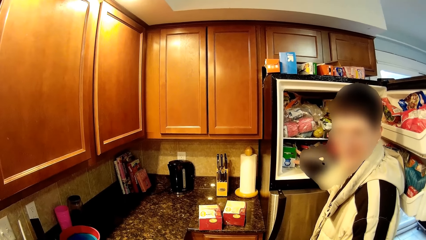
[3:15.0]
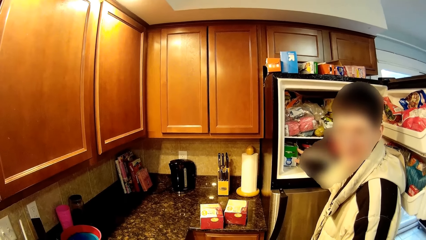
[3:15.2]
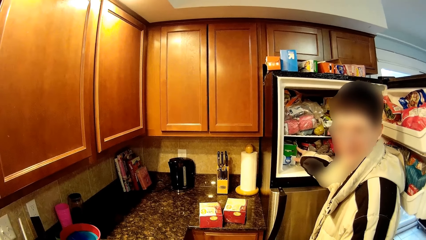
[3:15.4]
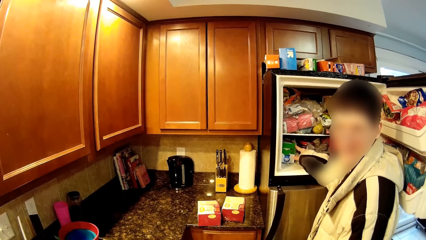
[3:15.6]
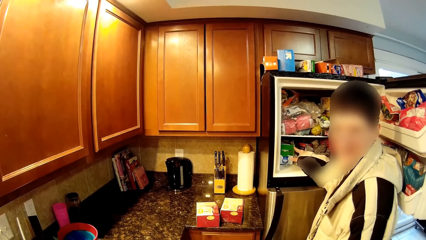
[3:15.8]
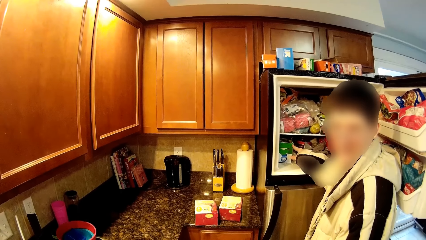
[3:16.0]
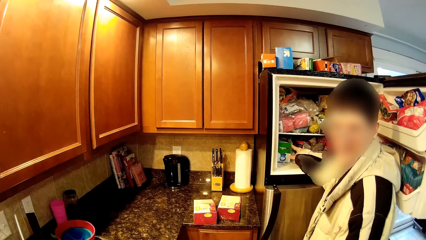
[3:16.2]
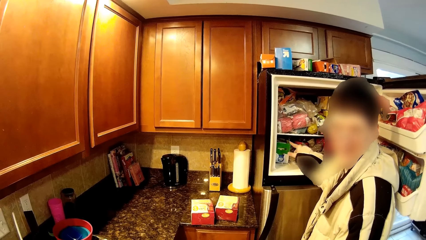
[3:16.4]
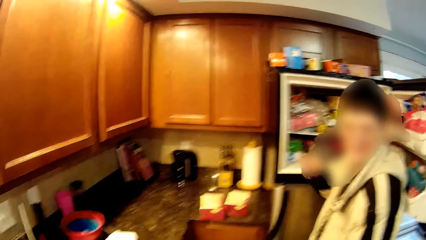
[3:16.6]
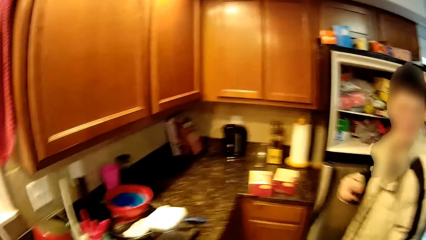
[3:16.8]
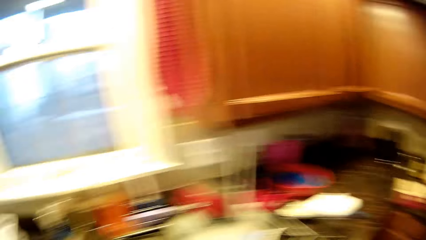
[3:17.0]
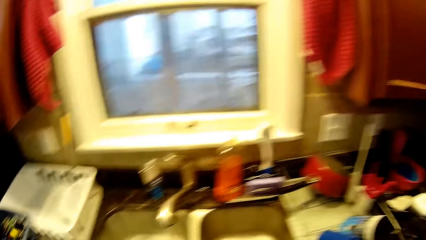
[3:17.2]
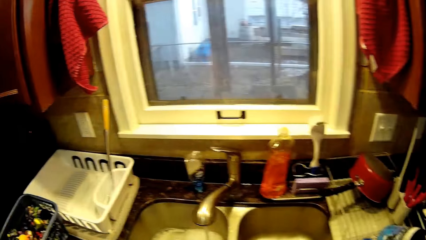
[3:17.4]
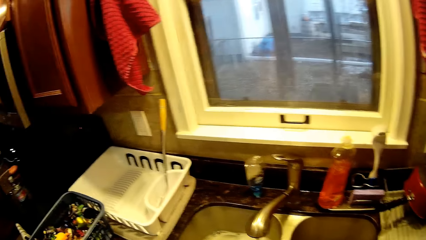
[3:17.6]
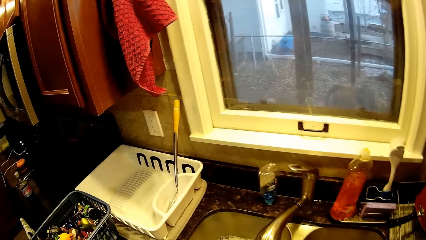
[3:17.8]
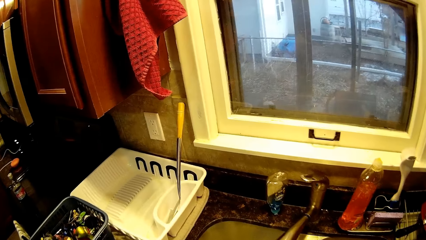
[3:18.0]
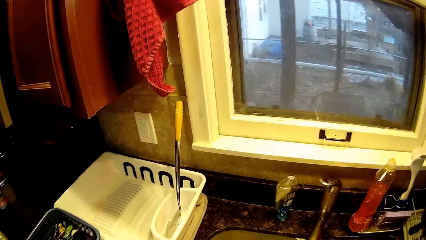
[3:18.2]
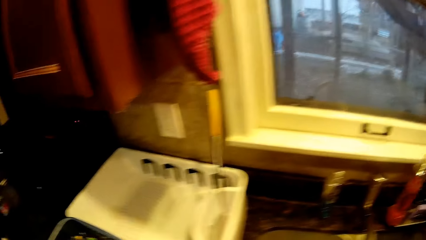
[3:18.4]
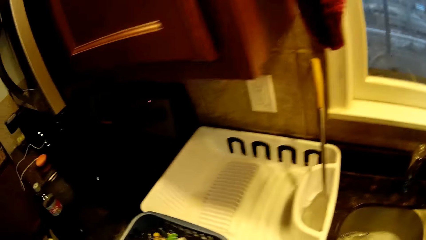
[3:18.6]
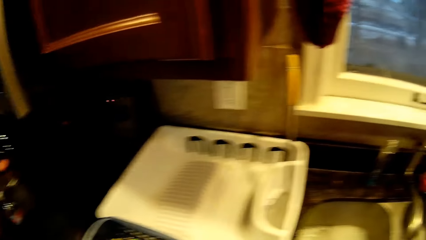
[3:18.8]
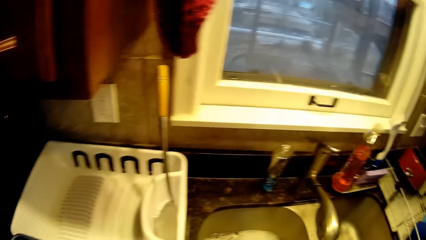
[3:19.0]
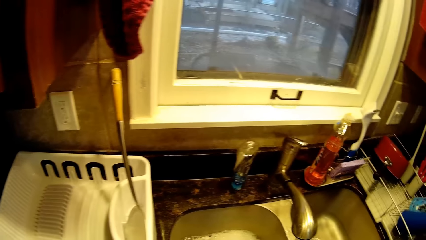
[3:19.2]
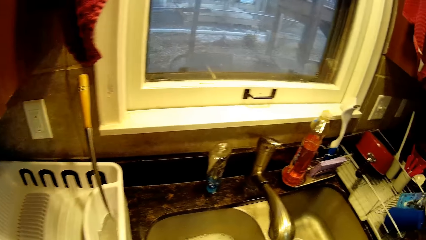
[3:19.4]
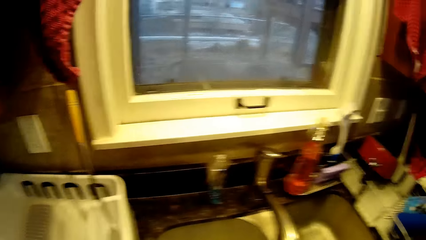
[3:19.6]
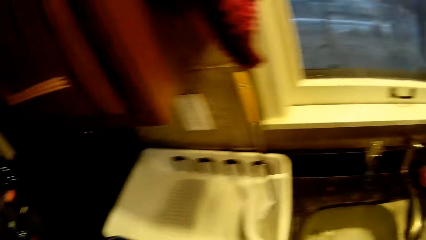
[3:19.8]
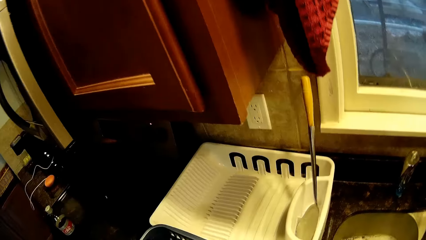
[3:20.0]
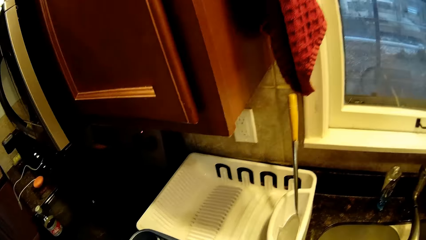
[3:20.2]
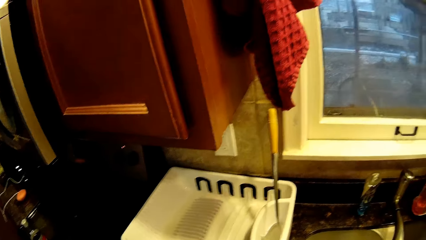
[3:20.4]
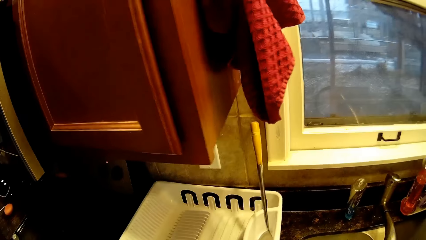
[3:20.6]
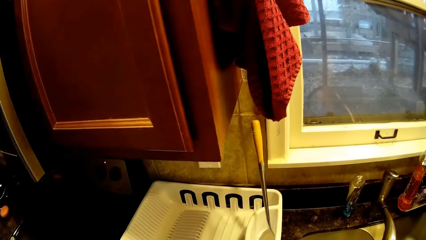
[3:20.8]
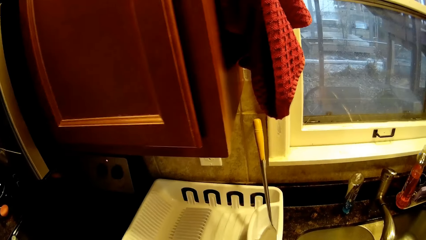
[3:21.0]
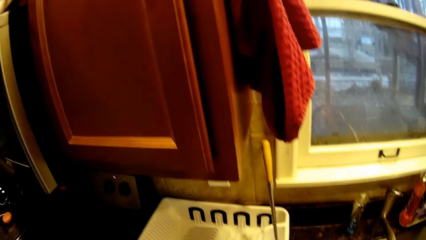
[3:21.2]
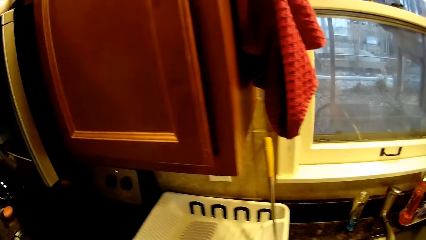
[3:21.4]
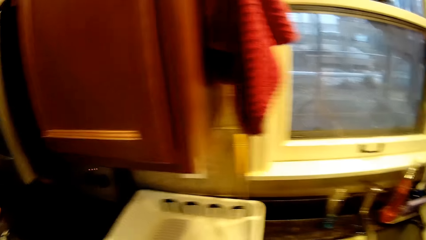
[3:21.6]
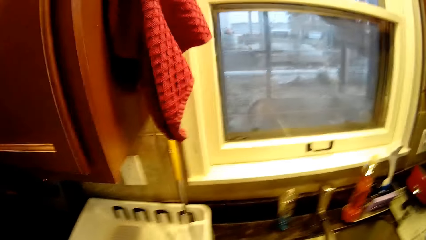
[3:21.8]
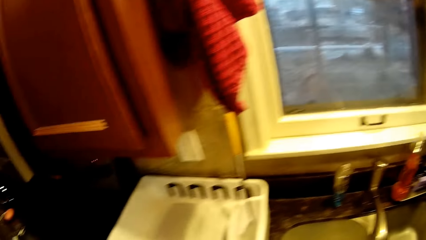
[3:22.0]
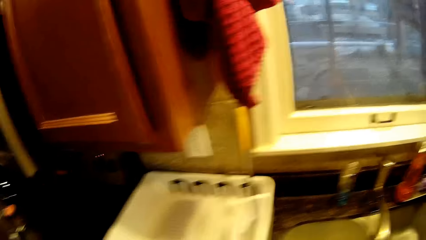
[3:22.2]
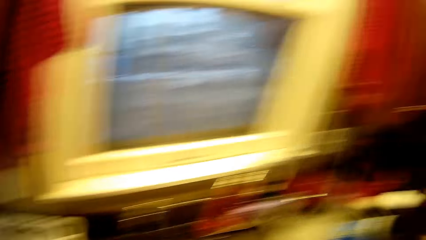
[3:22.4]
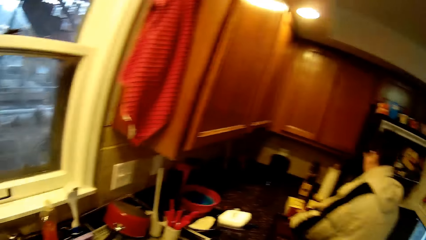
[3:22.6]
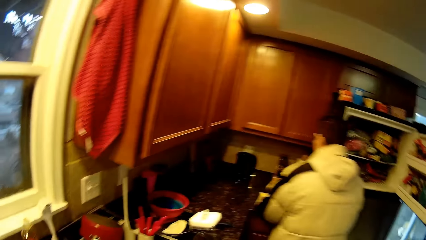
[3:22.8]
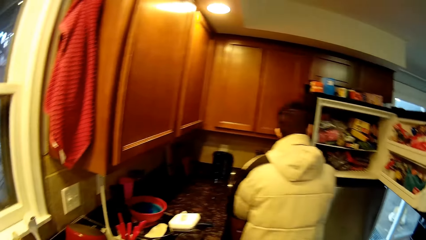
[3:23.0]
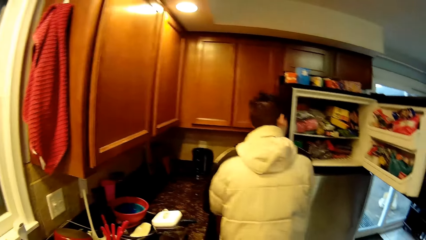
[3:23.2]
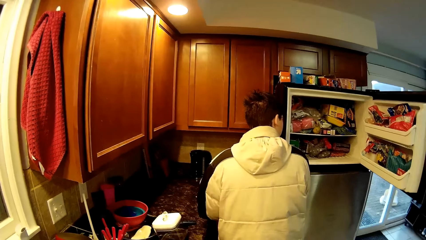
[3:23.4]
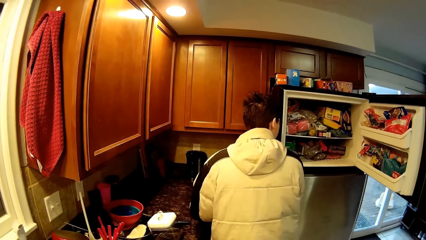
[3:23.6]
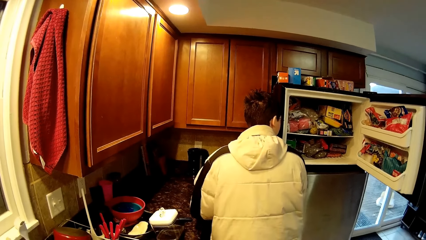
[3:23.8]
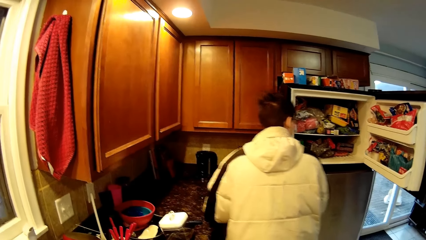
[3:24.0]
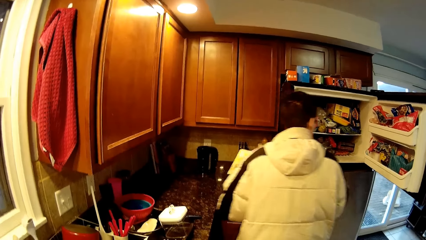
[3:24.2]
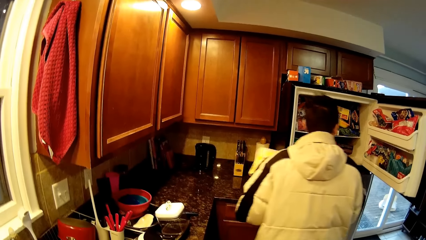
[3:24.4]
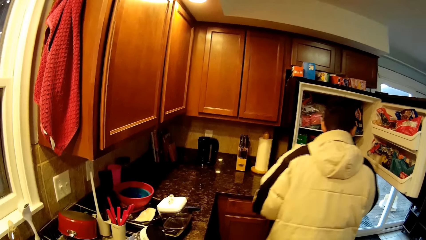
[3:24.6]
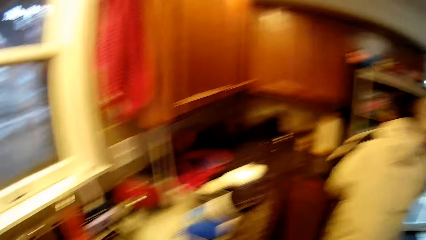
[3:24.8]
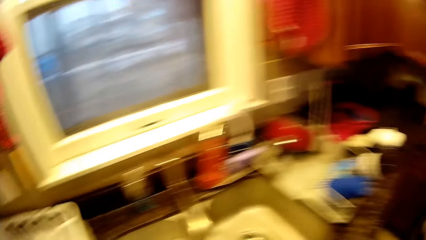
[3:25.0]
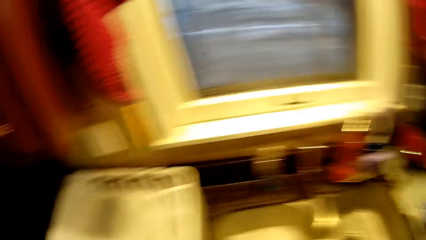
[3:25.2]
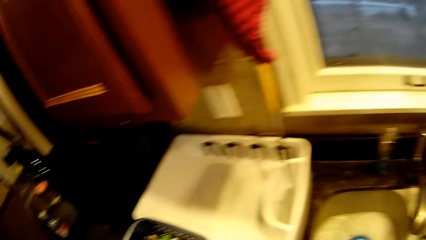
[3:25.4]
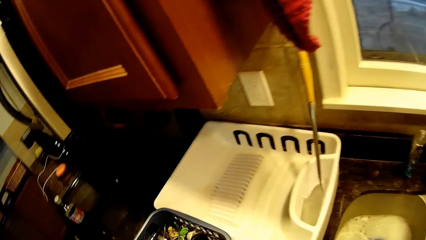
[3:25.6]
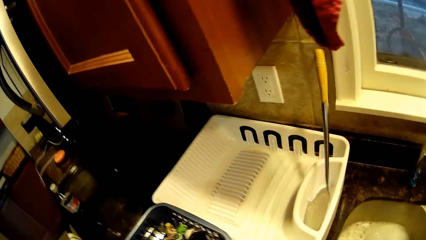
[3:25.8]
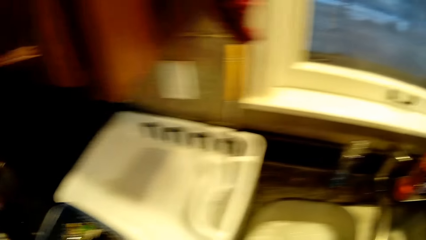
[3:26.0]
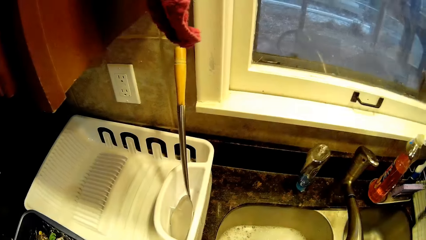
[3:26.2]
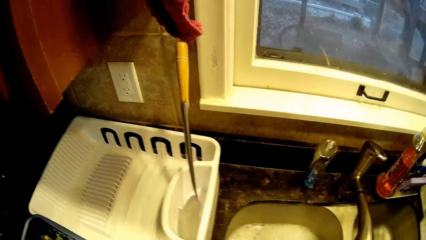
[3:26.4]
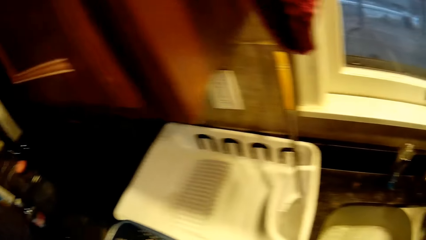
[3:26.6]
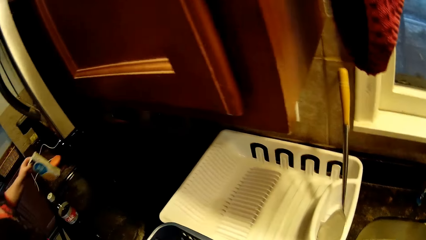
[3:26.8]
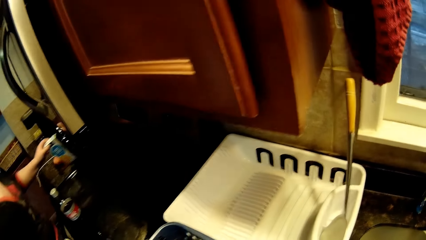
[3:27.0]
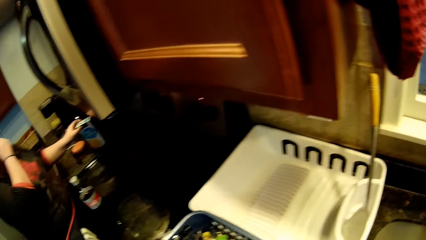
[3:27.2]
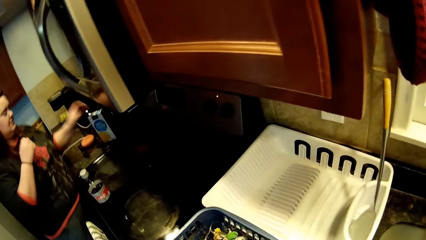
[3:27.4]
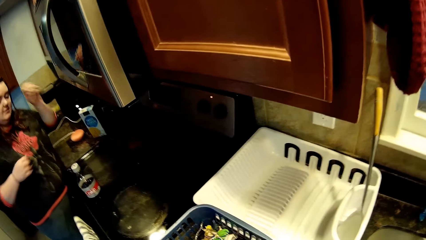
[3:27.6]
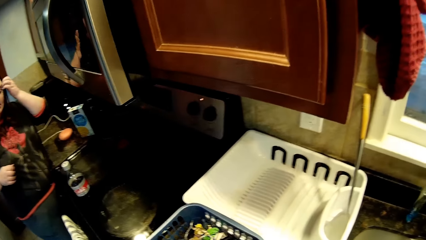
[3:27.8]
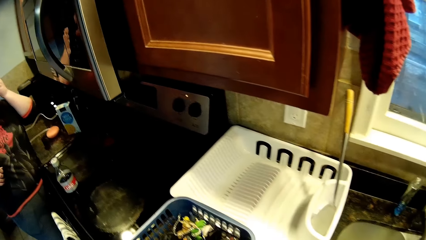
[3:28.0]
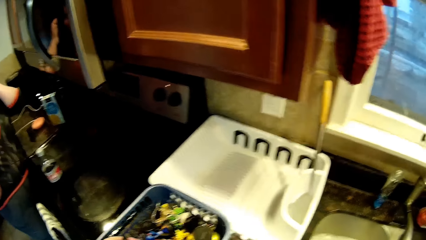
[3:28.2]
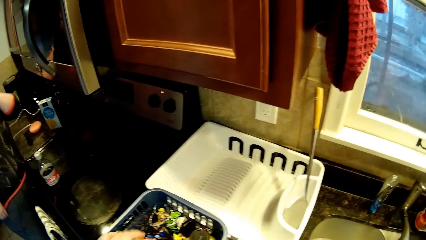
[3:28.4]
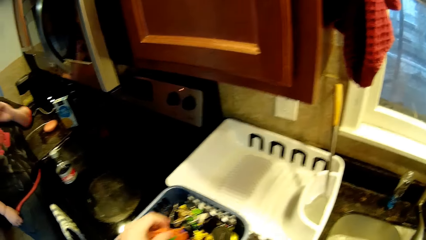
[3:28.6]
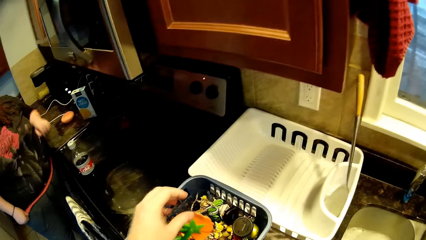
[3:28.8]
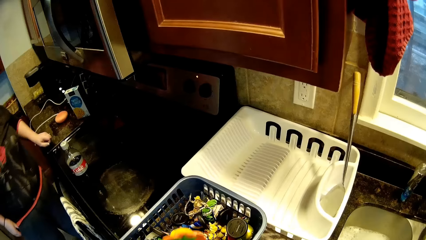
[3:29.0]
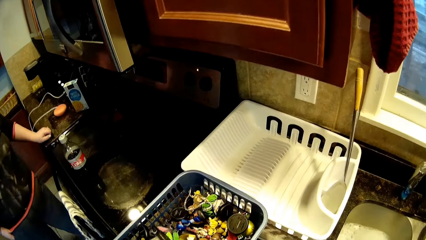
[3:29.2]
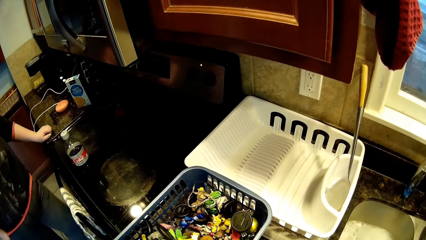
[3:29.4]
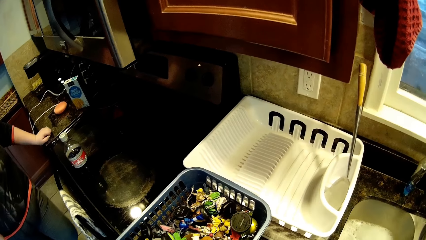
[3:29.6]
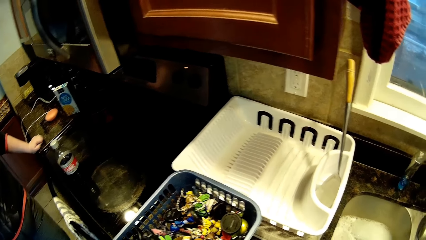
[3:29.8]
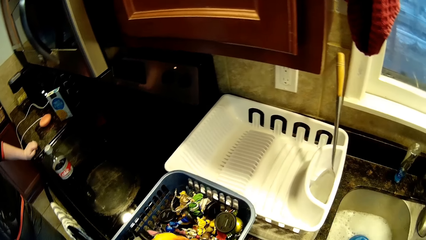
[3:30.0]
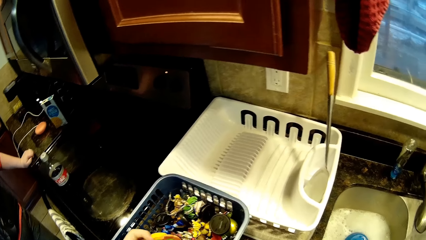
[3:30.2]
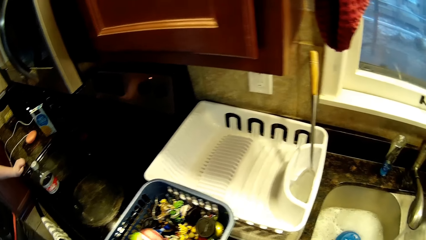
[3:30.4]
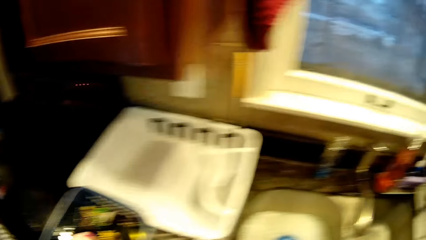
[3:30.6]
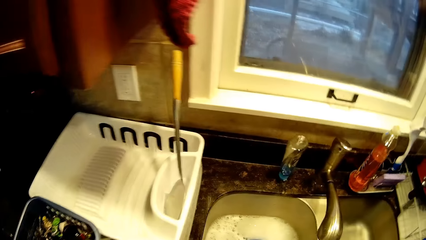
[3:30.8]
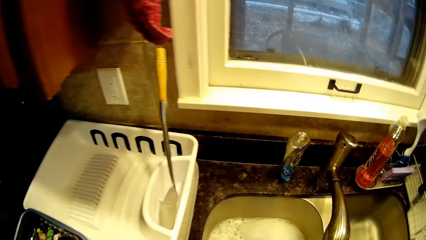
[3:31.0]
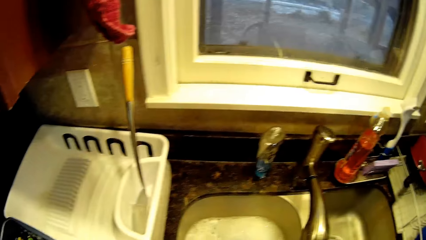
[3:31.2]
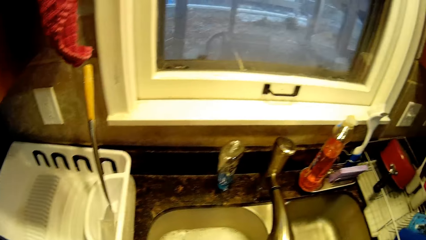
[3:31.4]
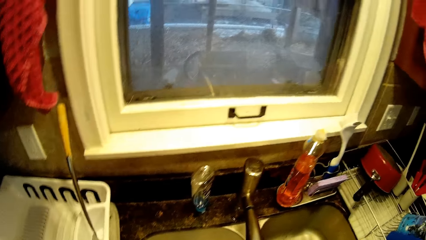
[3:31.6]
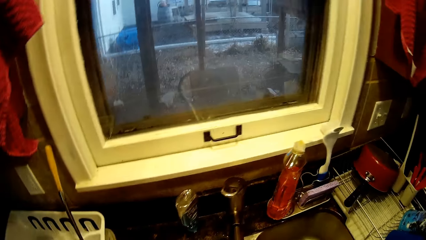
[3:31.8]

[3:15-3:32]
The camera wearer looks around the sink area. They look at a man. The man looks in the fridge. A woman puts a box on the kitchen counter. The camera wearer picks up a toy.
